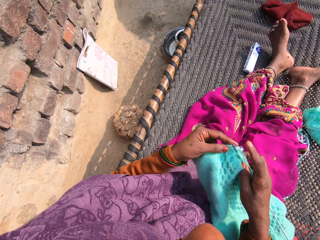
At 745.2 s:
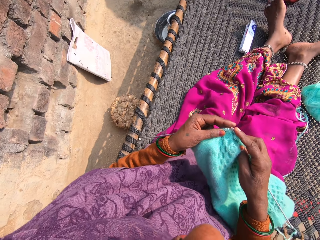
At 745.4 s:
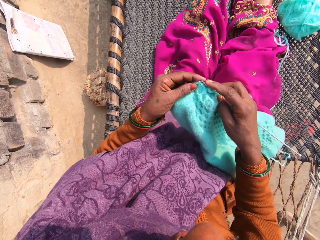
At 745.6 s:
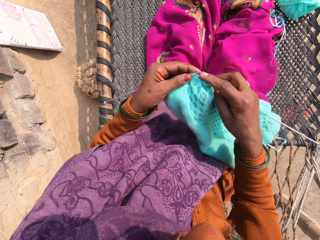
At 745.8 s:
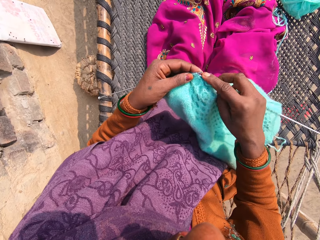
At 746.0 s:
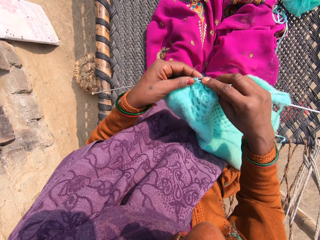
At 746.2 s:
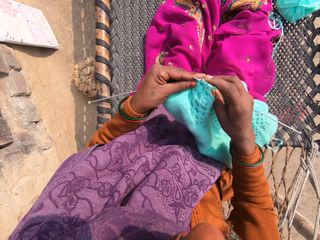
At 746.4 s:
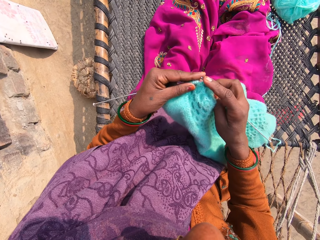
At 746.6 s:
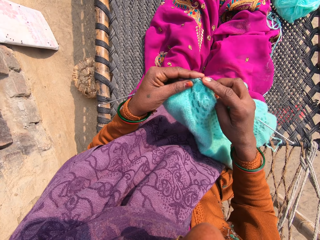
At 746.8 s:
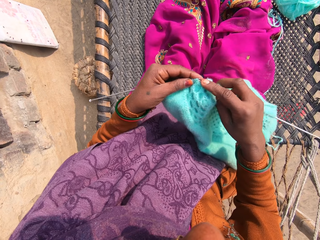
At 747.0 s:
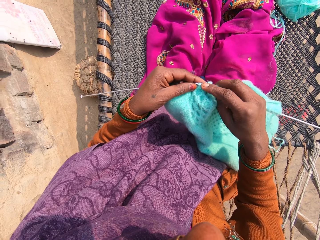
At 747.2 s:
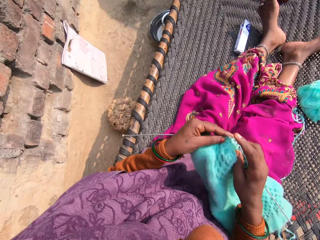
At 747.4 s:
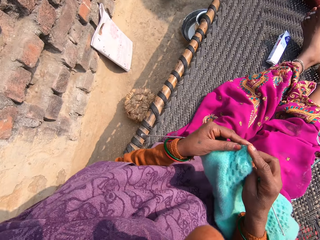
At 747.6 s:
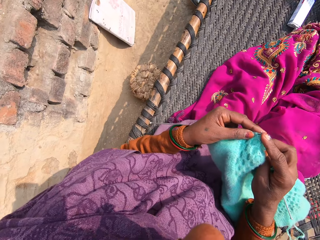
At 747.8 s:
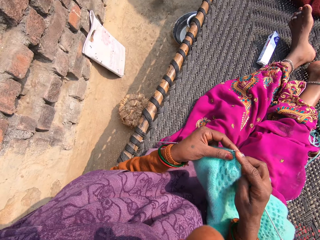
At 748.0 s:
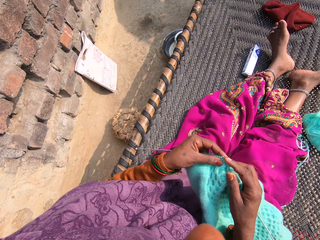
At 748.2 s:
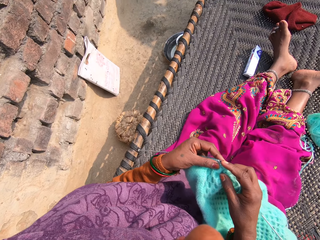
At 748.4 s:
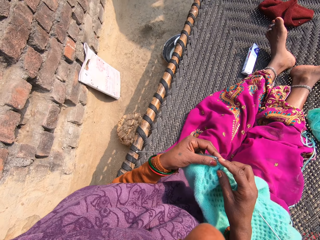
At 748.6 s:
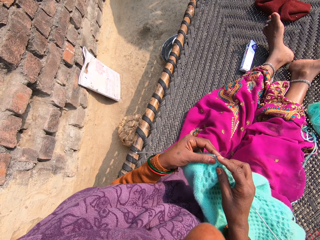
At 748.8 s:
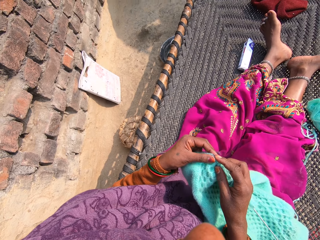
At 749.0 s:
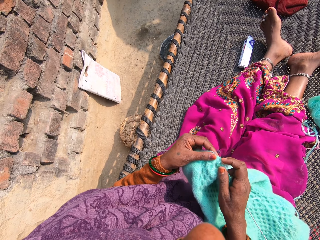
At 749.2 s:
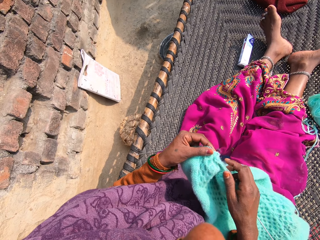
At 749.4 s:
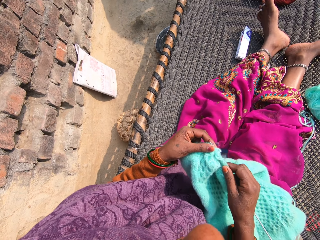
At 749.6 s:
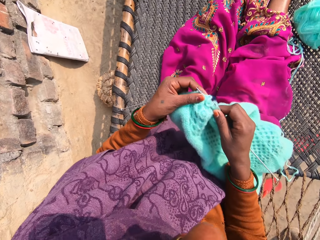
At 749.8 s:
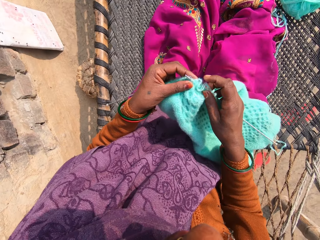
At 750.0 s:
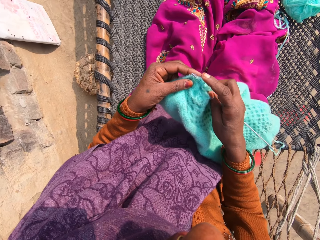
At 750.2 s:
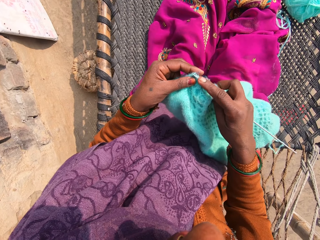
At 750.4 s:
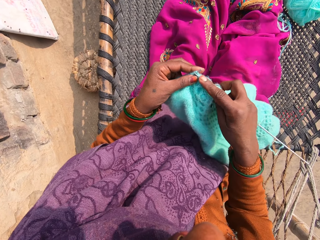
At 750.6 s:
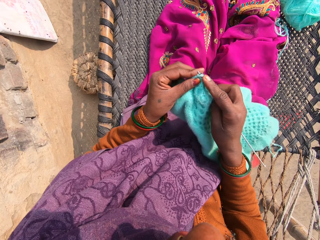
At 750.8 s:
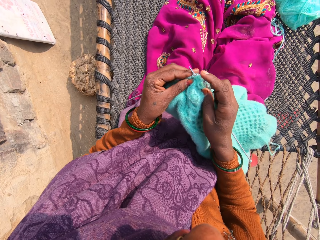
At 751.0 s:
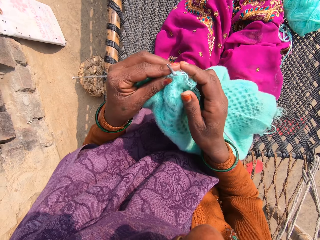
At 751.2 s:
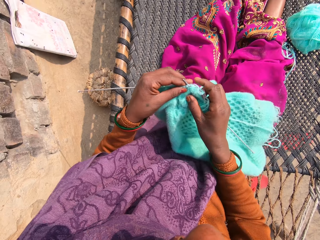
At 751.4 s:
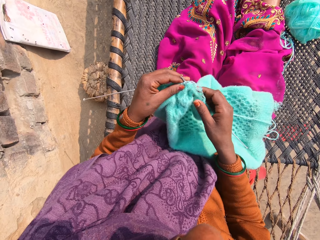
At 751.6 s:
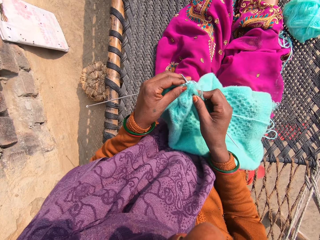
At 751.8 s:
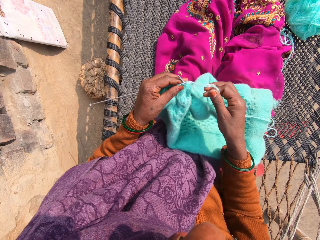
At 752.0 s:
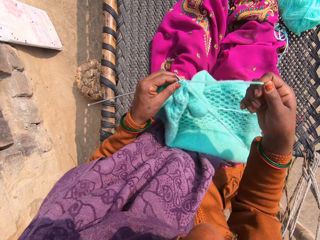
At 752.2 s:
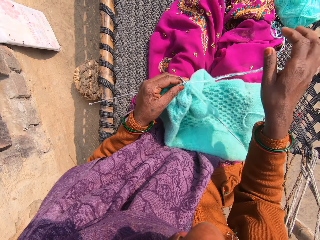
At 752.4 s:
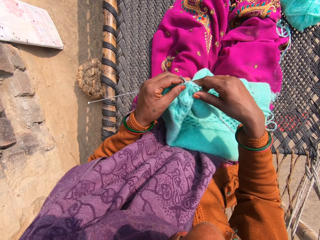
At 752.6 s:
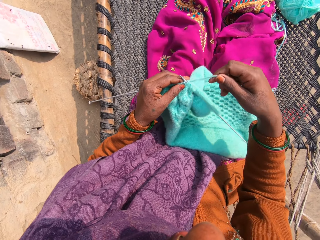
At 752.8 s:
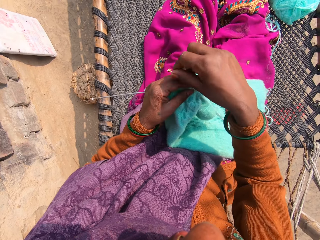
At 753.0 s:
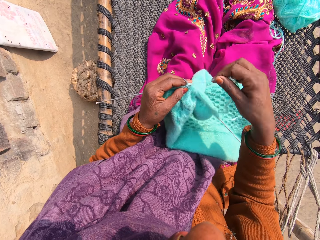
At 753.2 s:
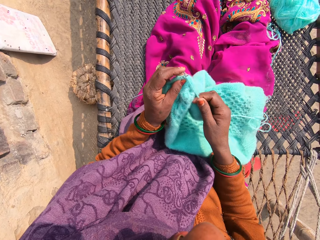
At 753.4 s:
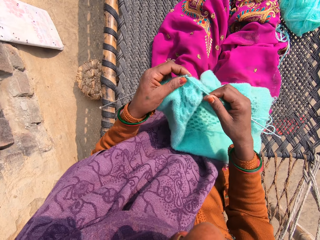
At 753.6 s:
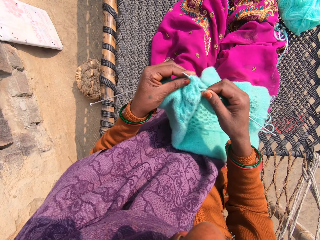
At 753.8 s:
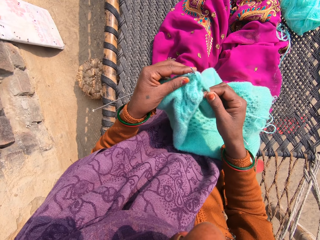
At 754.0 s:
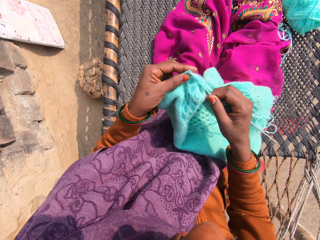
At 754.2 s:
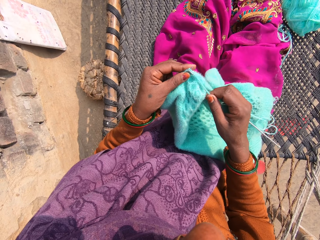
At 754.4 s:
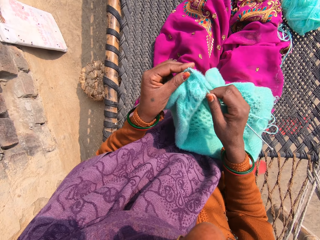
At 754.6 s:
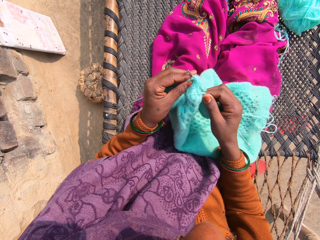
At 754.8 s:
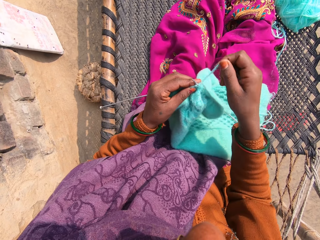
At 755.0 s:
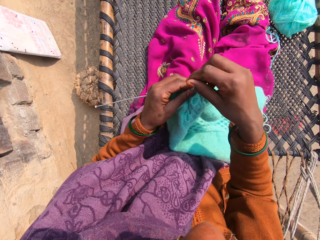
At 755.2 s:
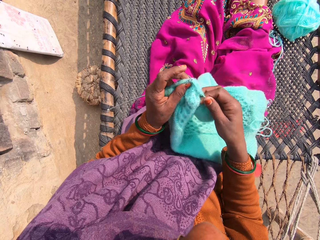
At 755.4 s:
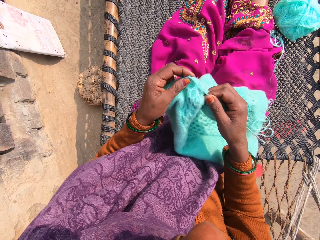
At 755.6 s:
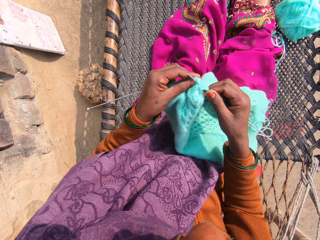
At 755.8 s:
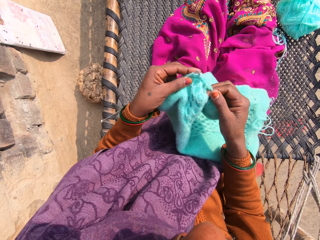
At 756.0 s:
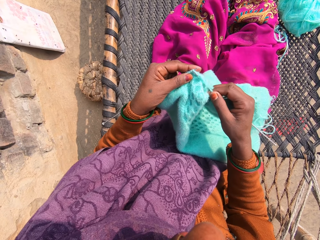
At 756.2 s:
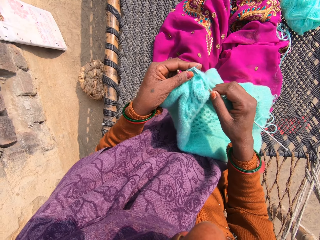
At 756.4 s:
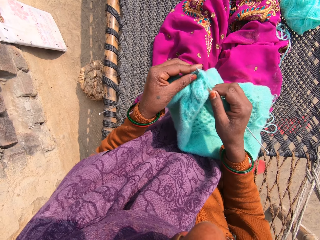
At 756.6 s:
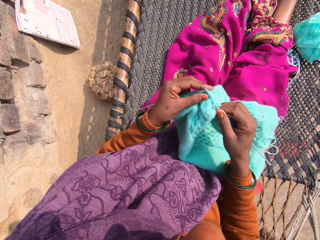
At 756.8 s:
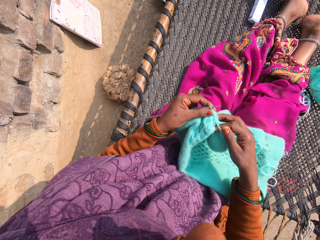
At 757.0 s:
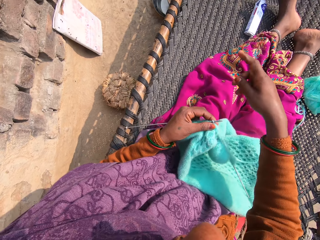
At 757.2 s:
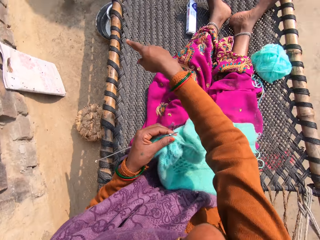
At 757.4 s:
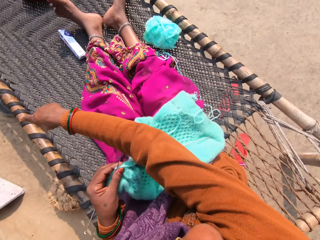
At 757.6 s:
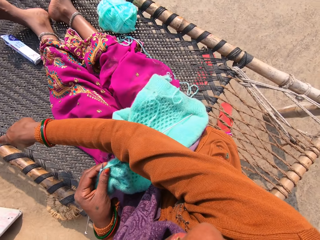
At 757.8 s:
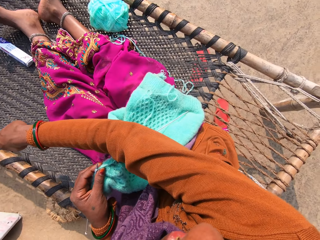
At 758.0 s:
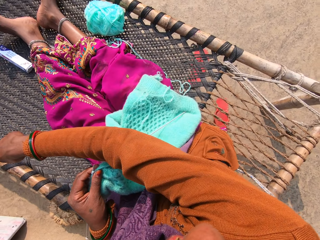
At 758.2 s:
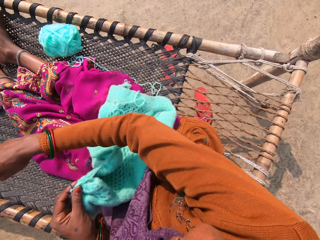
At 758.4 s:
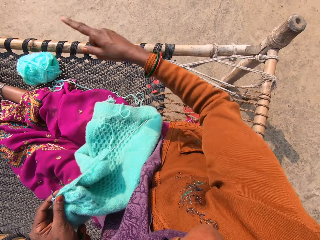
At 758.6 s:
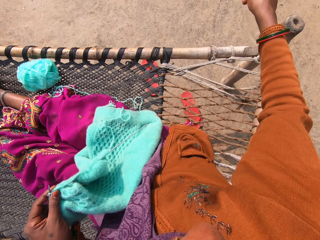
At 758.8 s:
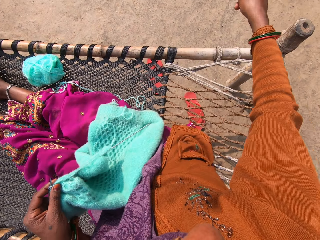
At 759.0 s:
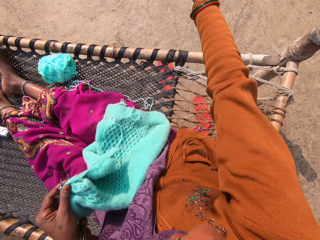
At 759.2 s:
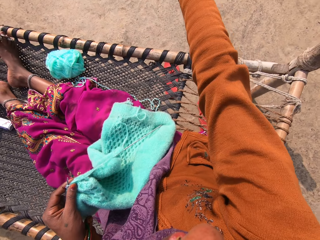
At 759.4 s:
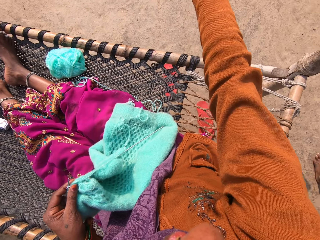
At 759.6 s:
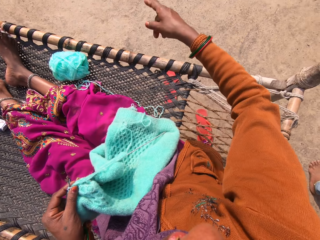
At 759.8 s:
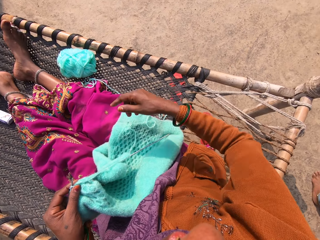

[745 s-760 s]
The camera wearer knits the yarn into a piece of garment with knitting pins. She talks out loud to someone. She knits the yarn into the piece of garment with the knitting pins. She talks to a kid. She pulls the yarn. She gesticulates with her right hand and talks to someone.

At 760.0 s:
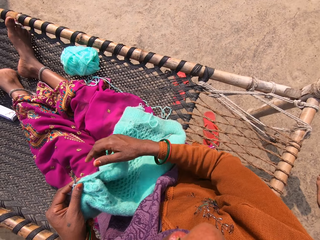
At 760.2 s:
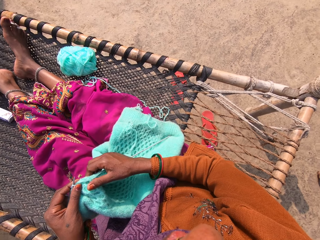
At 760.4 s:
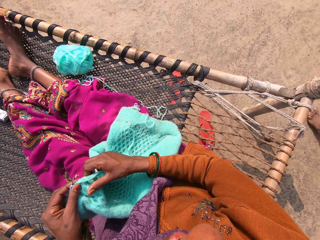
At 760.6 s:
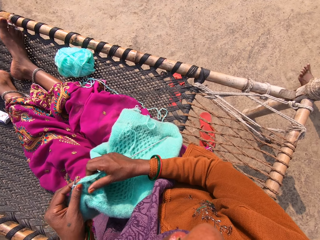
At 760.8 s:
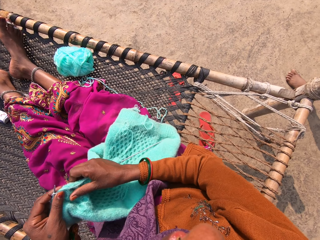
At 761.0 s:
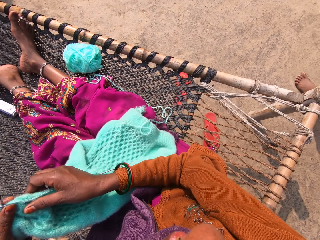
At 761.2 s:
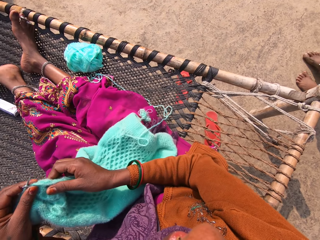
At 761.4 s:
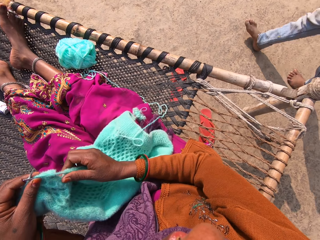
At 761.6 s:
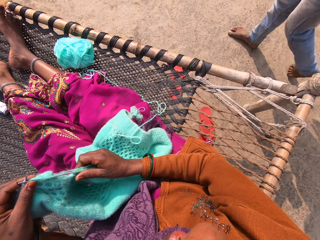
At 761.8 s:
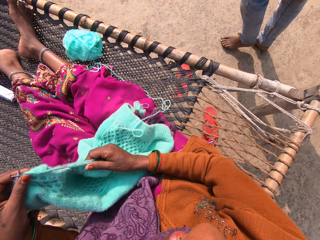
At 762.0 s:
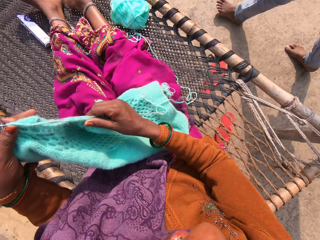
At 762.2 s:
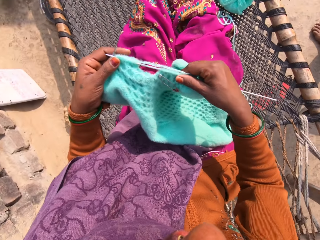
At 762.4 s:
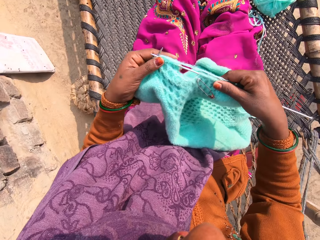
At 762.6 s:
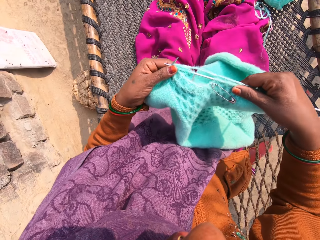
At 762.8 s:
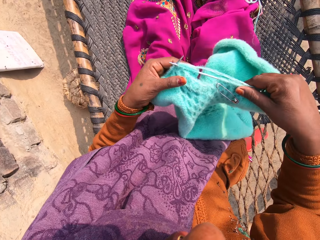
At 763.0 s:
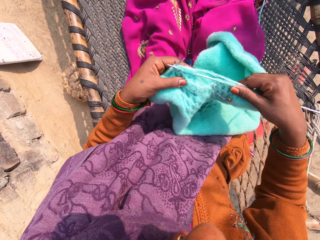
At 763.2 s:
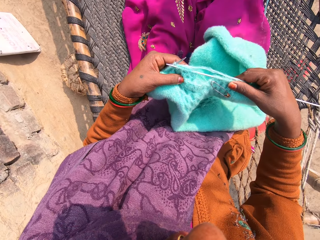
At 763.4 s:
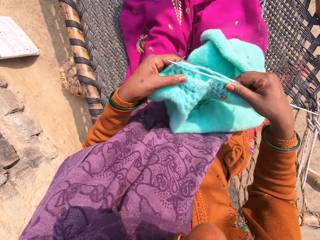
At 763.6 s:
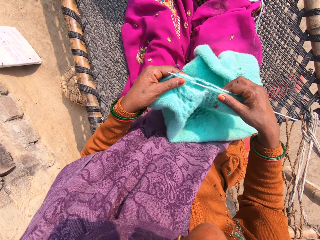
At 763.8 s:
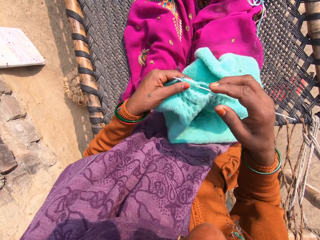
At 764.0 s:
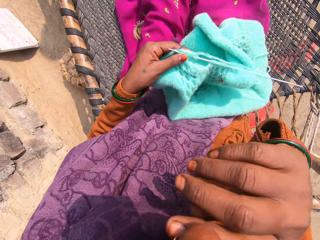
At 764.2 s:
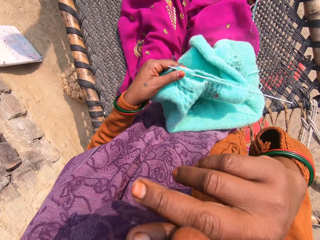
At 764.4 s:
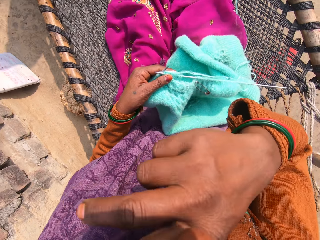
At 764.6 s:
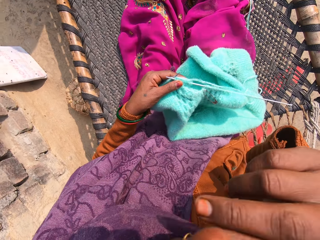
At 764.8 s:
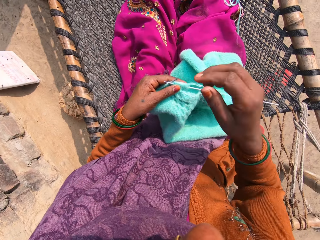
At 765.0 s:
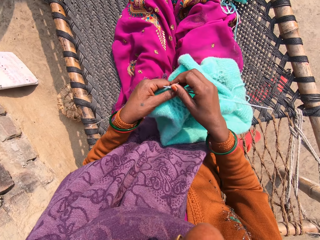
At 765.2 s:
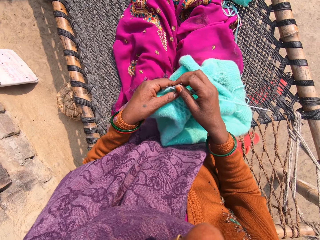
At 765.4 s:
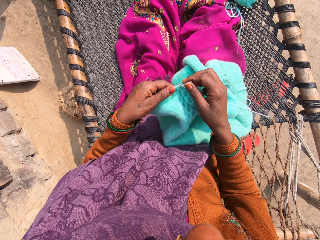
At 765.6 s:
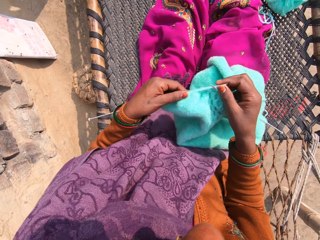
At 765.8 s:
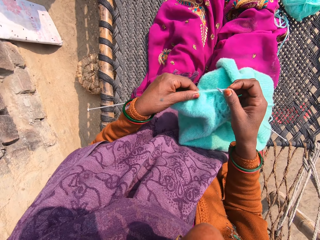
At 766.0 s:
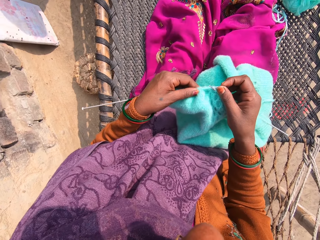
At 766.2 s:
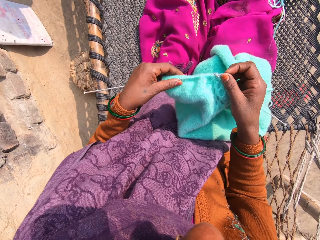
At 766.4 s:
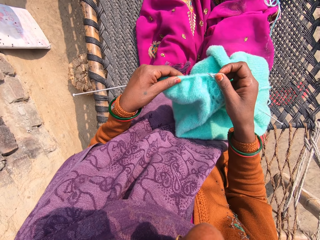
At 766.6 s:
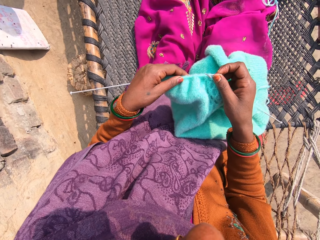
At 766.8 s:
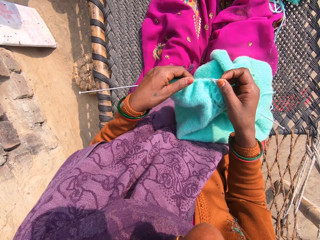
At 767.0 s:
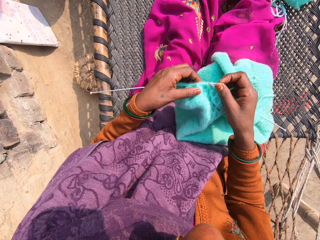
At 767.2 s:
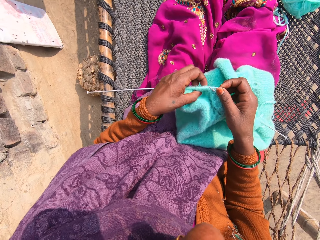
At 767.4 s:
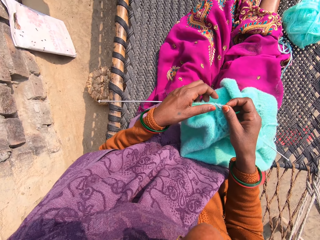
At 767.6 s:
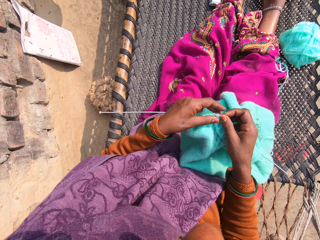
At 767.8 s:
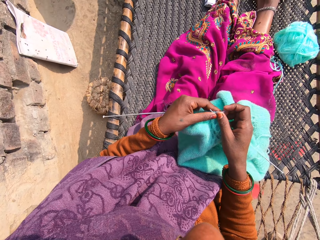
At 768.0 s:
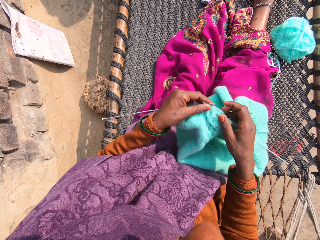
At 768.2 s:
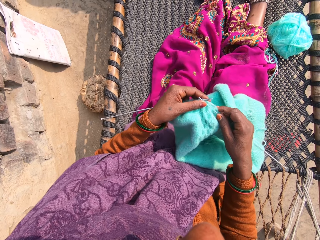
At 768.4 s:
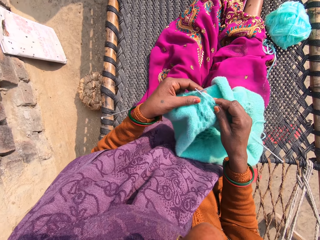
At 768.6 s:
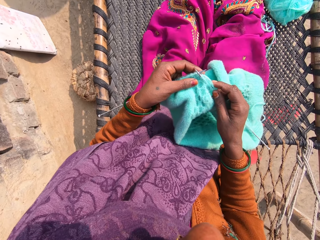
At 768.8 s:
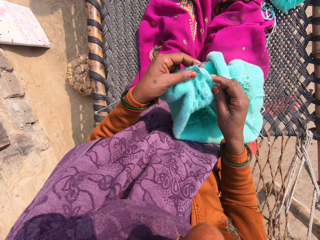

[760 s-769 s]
A child walks around the compound. The camera wearer rubs her nose with her right hand. She adjusts the piece of garment with her hands. She compresses a fabric.
